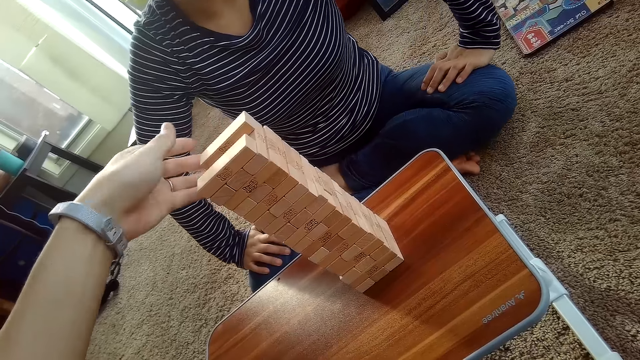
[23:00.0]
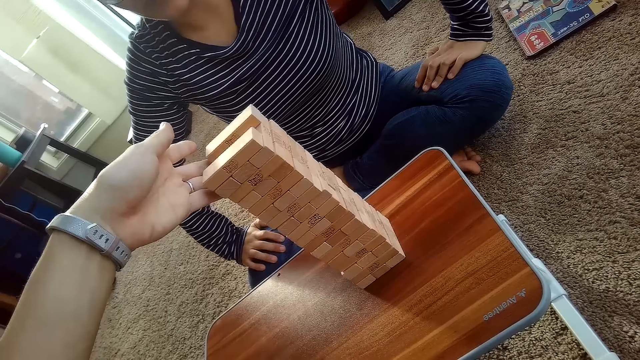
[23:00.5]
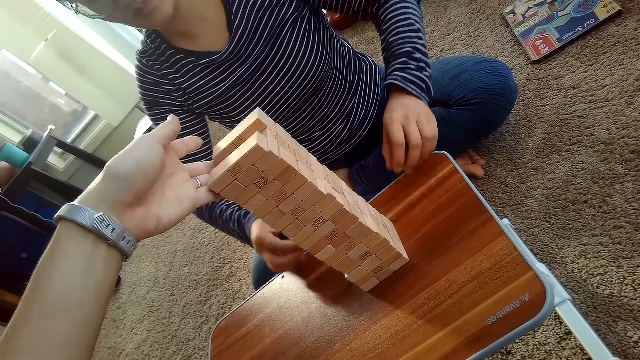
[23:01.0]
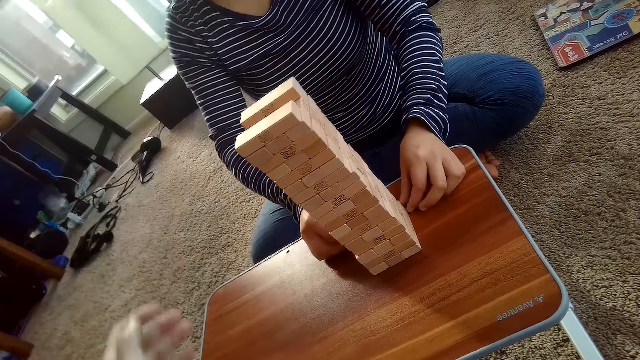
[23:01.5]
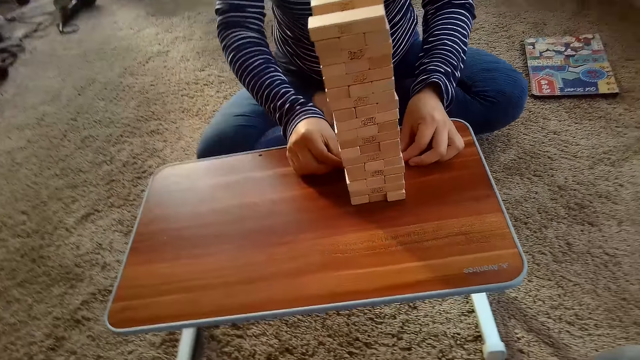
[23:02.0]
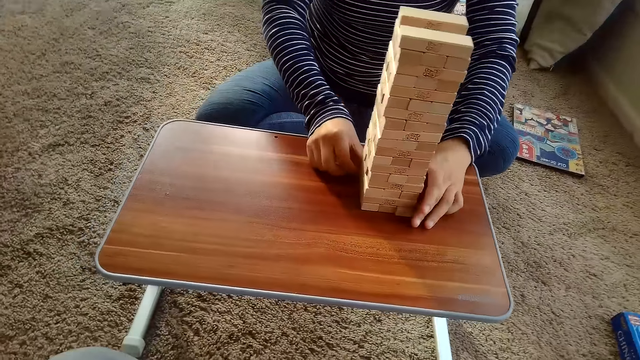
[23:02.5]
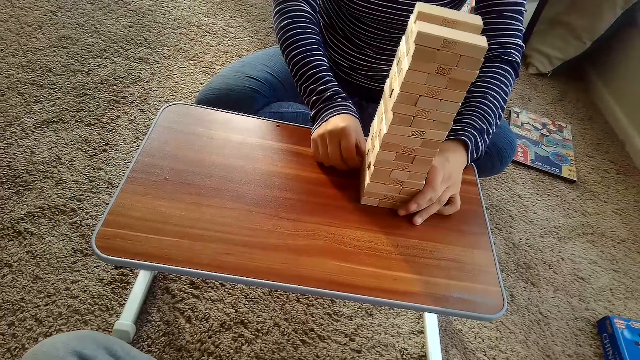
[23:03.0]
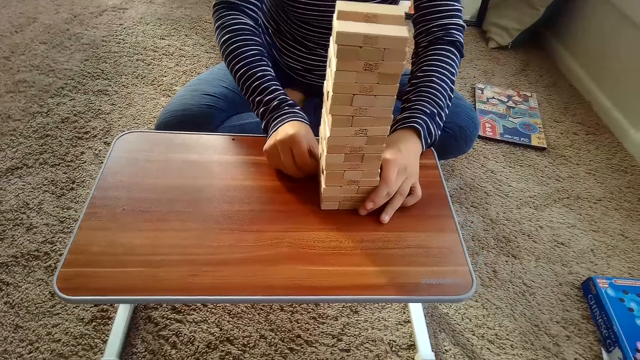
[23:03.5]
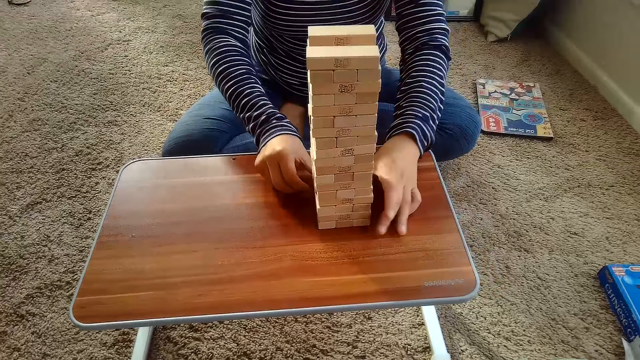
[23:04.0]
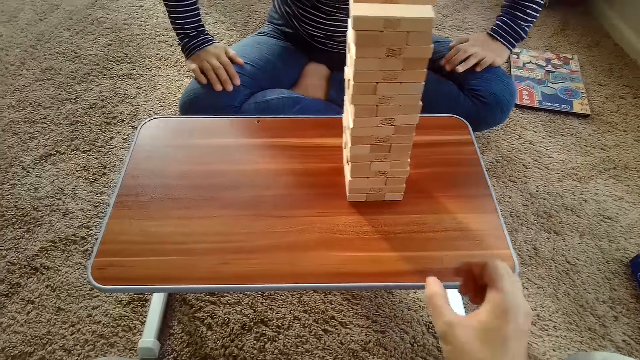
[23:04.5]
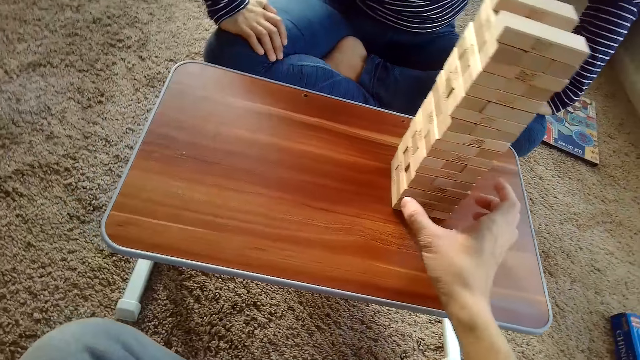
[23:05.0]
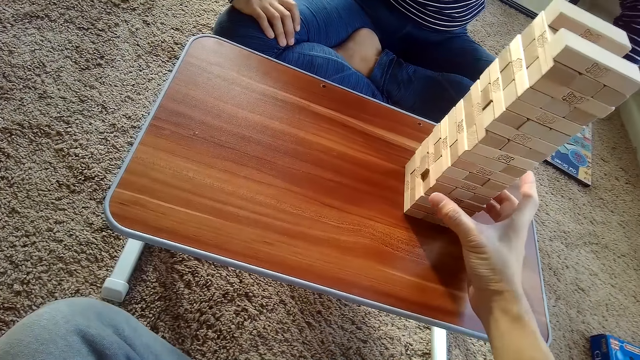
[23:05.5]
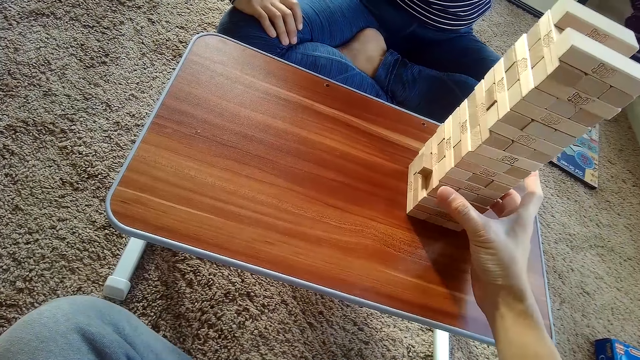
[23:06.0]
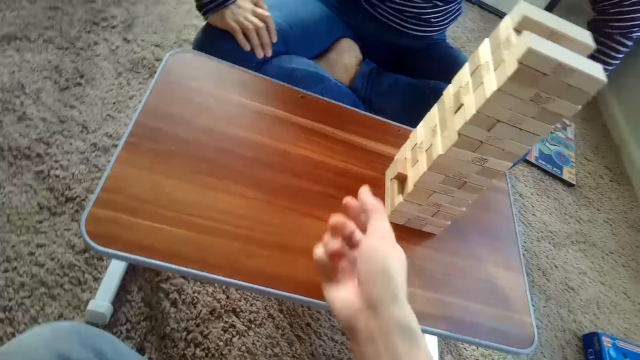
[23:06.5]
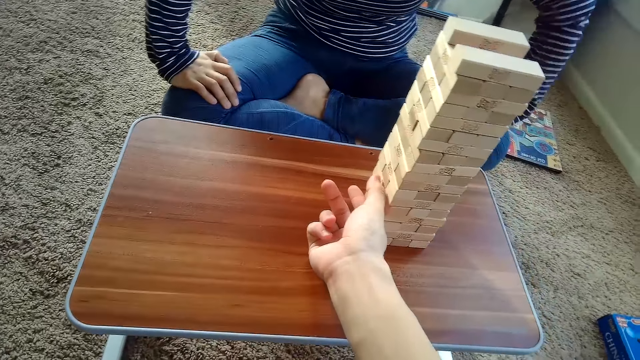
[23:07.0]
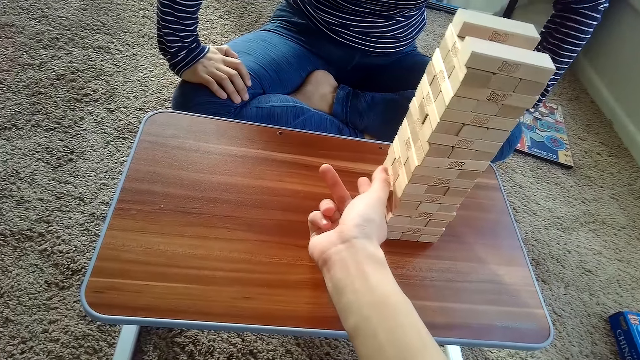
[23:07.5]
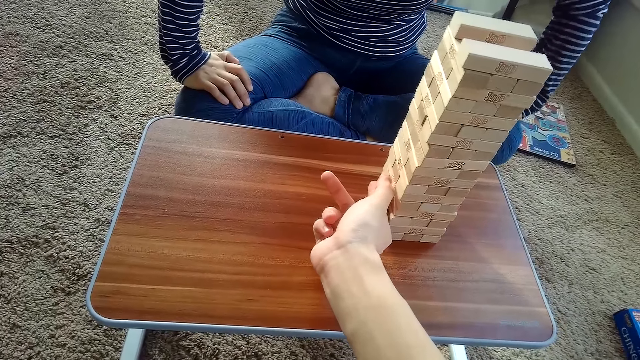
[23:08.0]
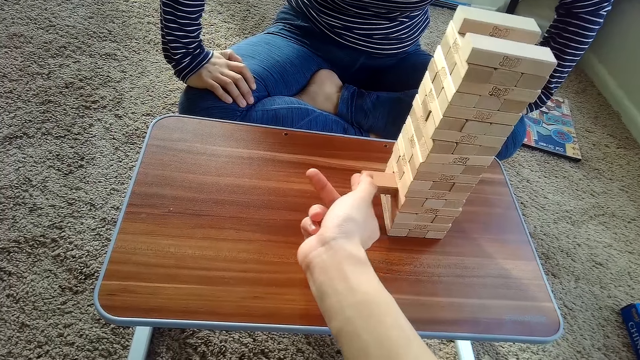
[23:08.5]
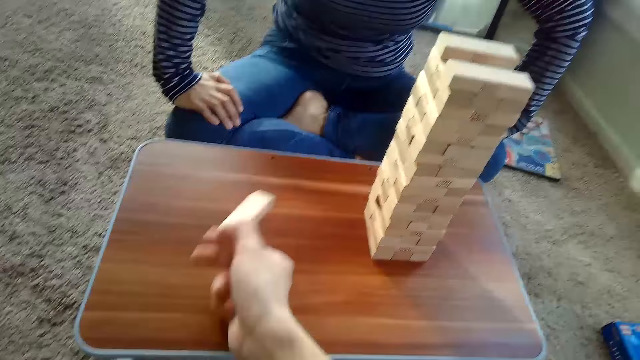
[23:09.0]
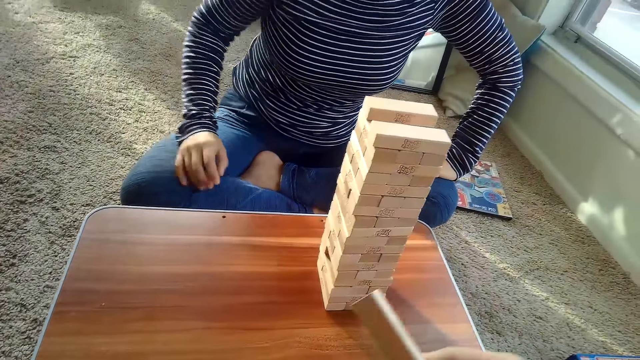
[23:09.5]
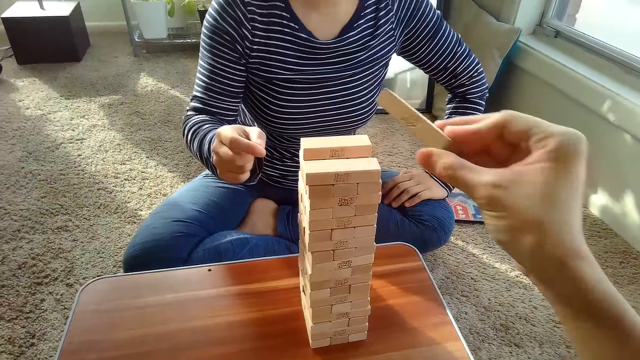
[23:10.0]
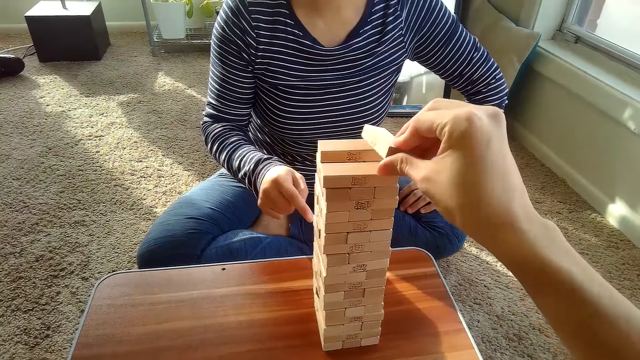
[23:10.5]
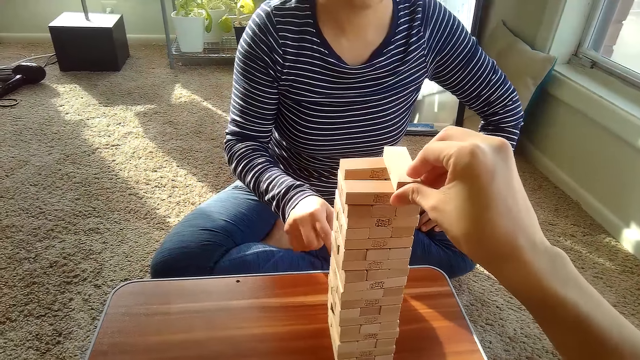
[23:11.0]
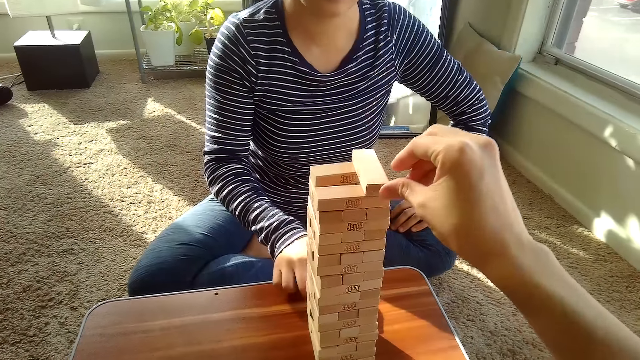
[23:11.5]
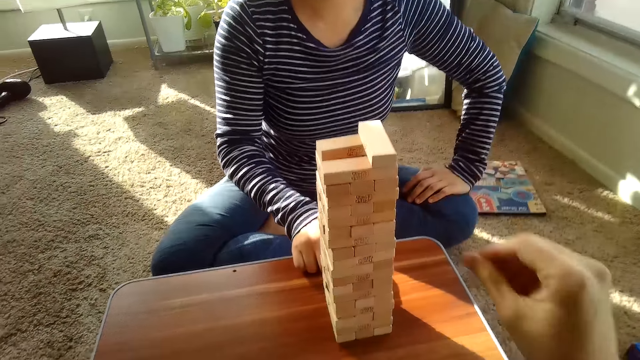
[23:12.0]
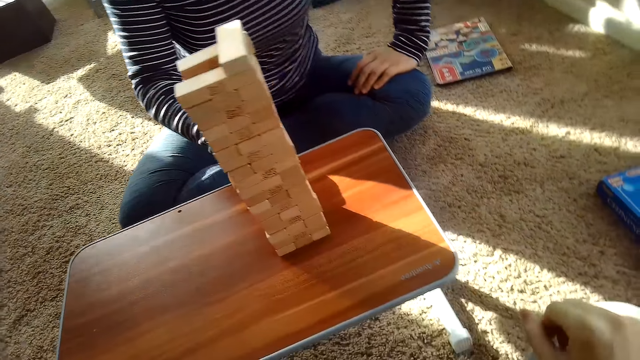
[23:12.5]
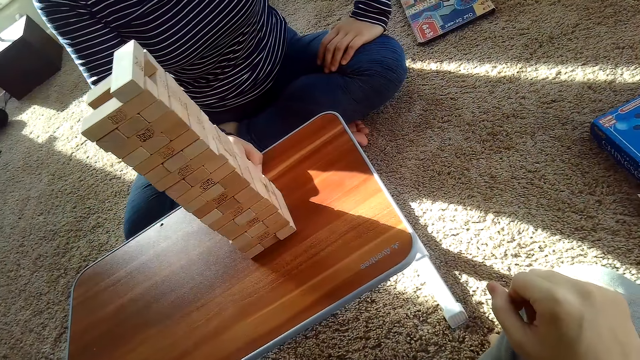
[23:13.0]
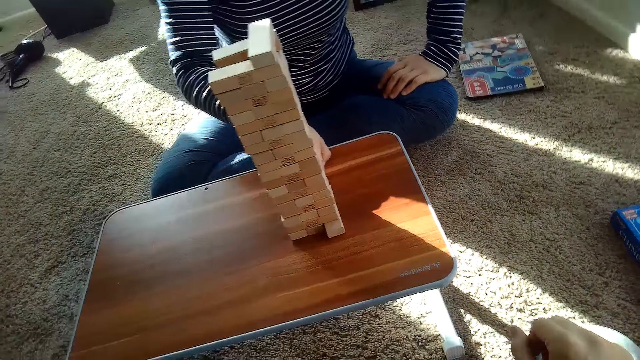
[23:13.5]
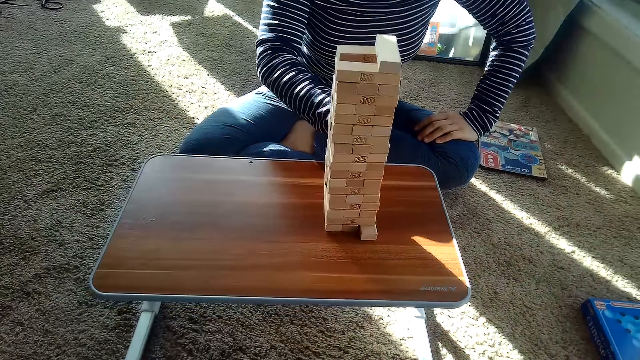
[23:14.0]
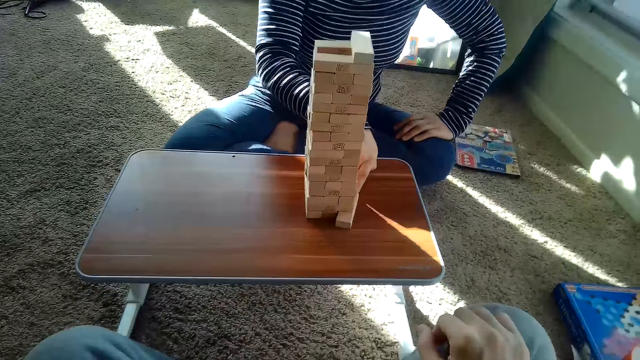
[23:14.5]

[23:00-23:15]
The partner adjusts the pile of Jenga blocks on the table with both hands. The camera wearer removes a Jenga block from the pile of Jenga blocks on the table with his right hand. He pushes a block. He places the Jenga blocks on the pile of Jenga blocks on the table with his right hand. The partner removes a Jenga block from the pile of Jenga blocks on the table with her right hand. The camera wearer removes a block from the game.

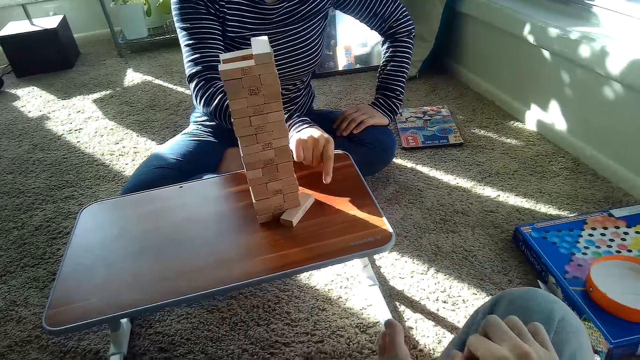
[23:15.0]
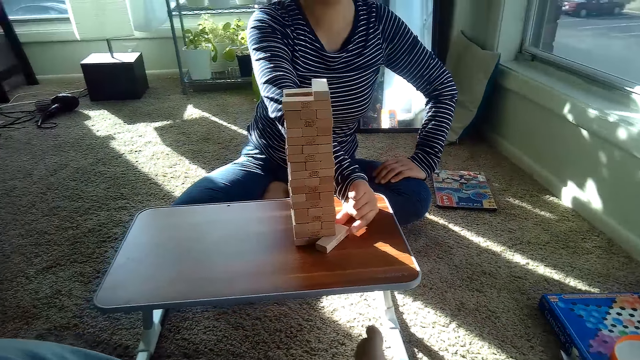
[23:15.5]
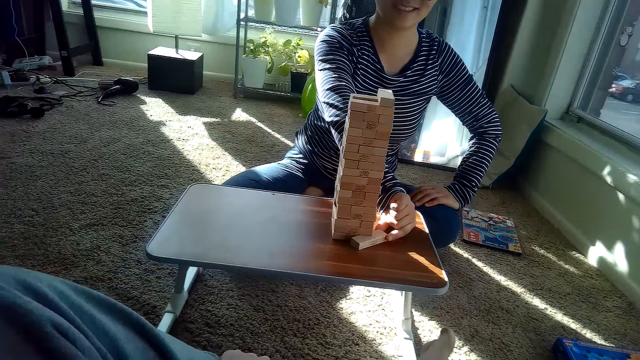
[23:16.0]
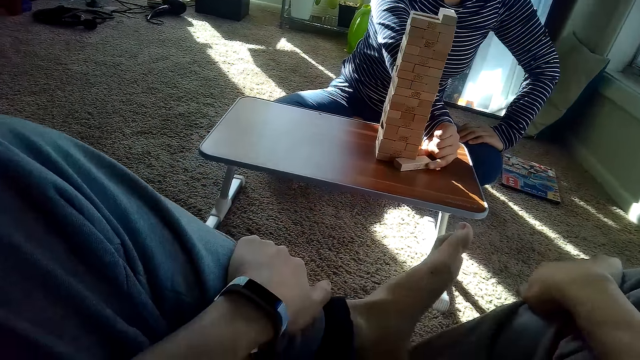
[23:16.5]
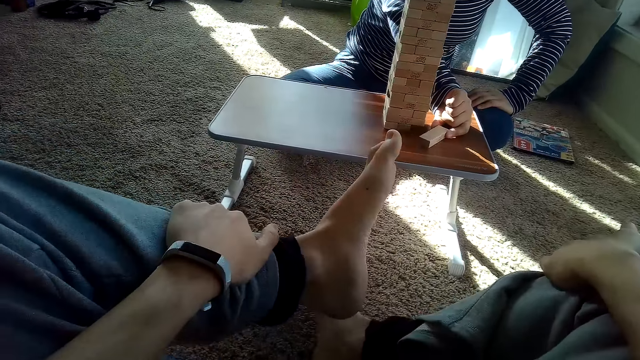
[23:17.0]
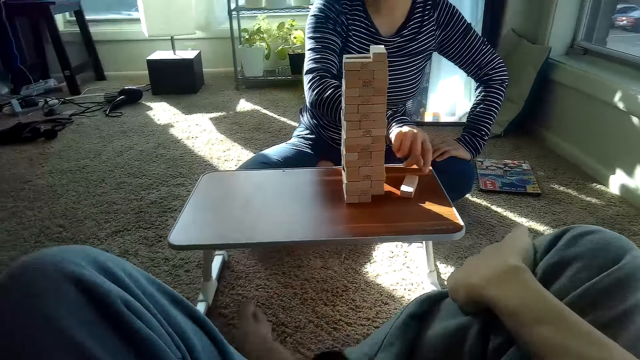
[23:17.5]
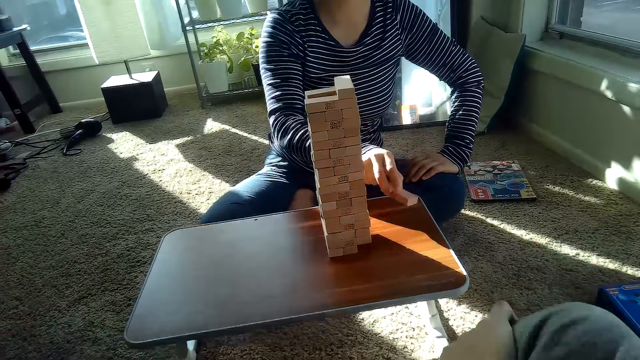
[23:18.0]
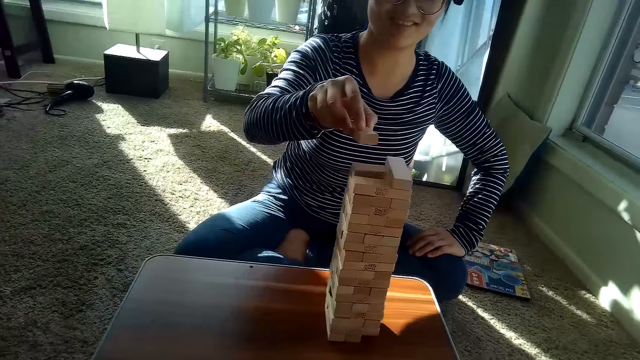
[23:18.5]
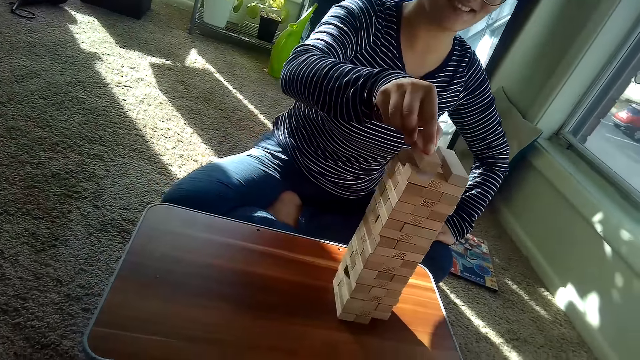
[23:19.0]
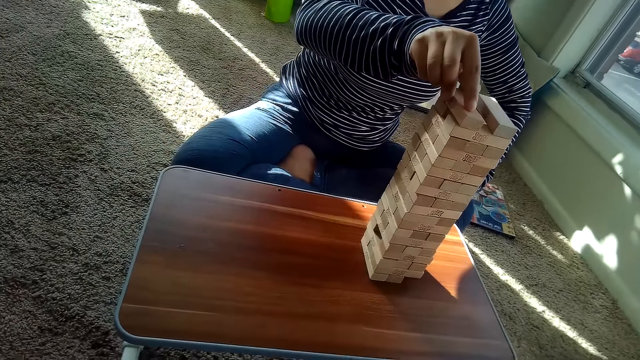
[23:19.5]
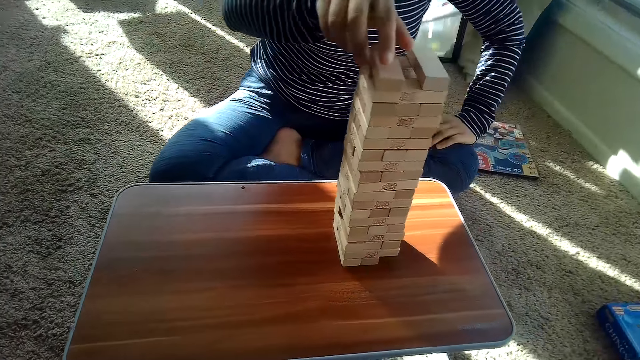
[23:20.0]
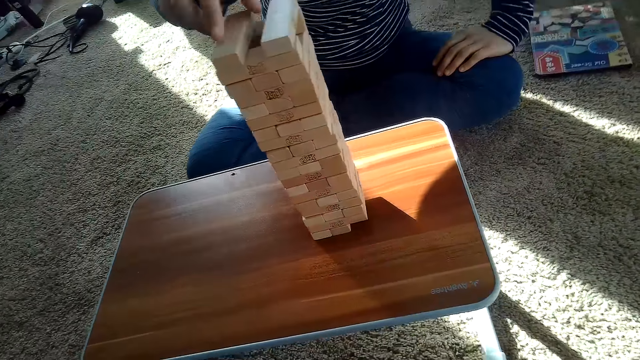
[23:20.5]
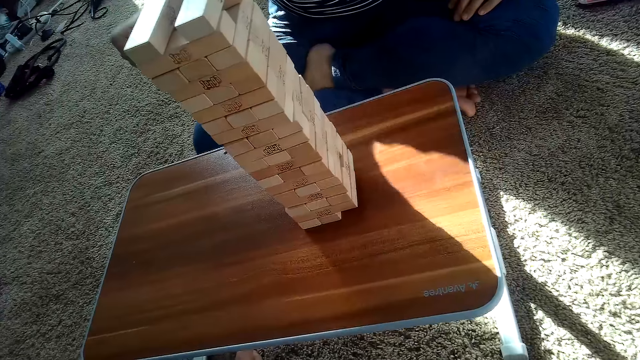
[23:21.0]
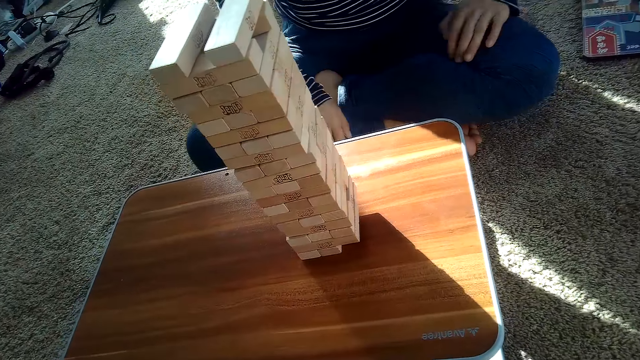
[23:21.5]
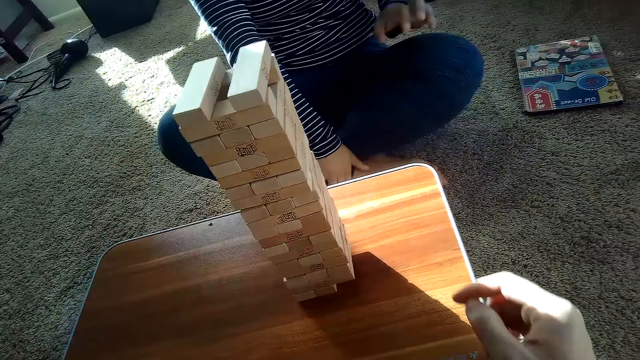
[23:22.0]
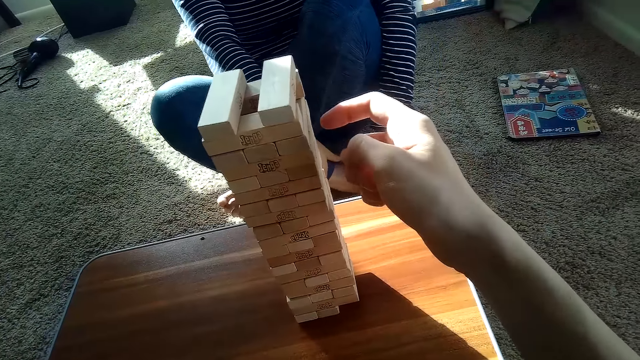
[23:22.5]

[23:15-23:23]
The partner places the Jenga blocks on the pile of Jenga blocks on the table with her right hand. The camera wearer places the block on the game.
